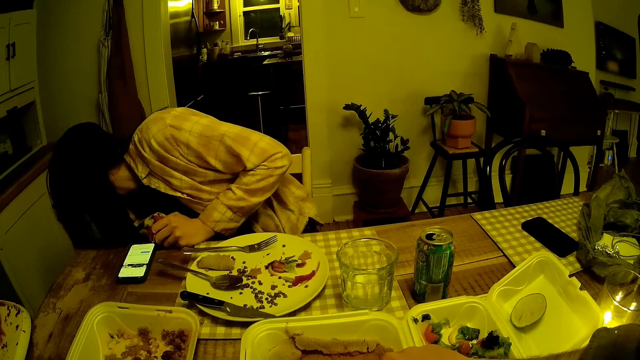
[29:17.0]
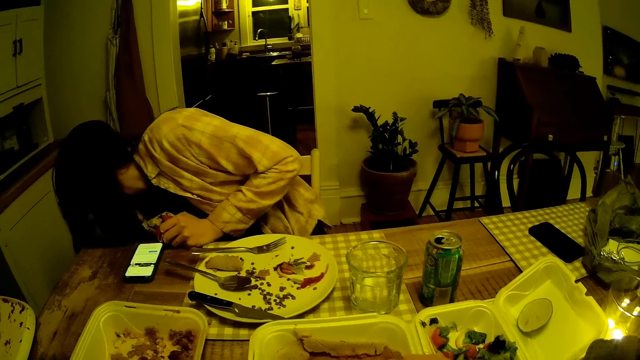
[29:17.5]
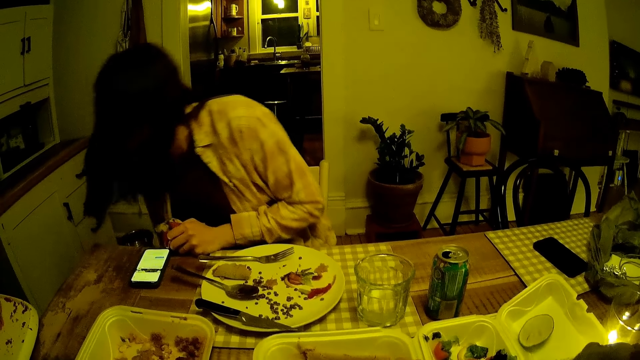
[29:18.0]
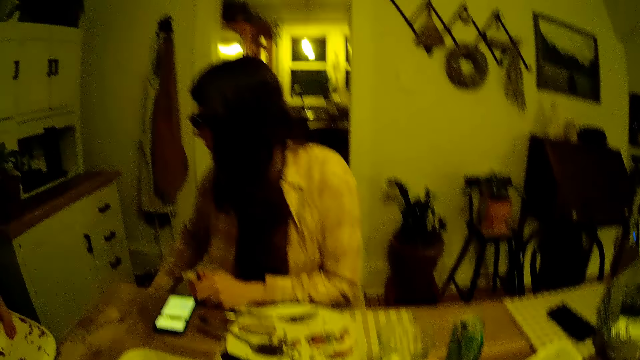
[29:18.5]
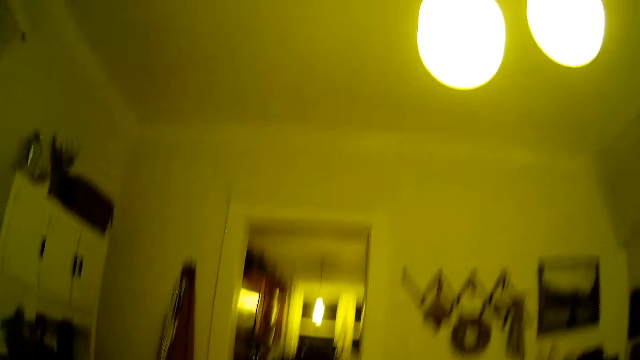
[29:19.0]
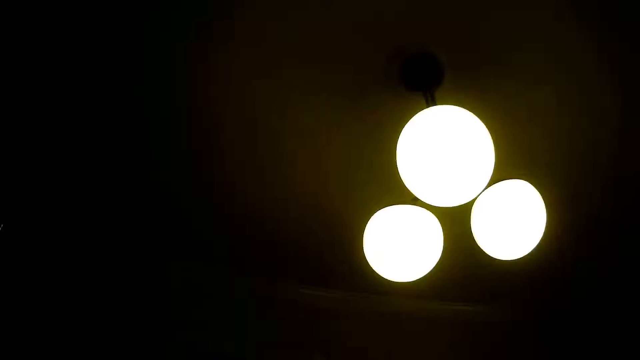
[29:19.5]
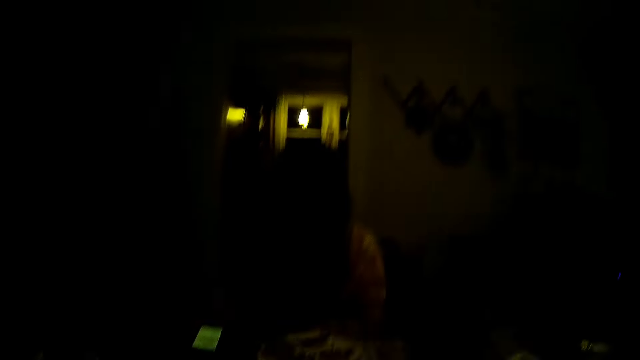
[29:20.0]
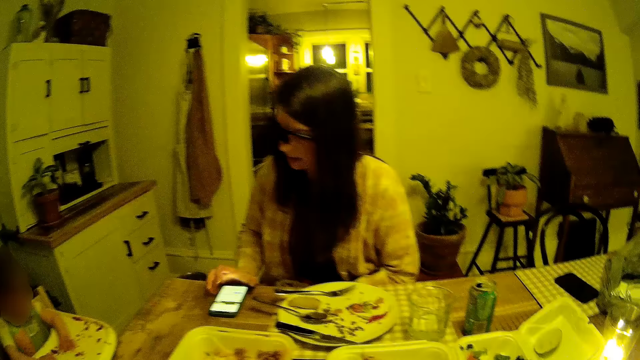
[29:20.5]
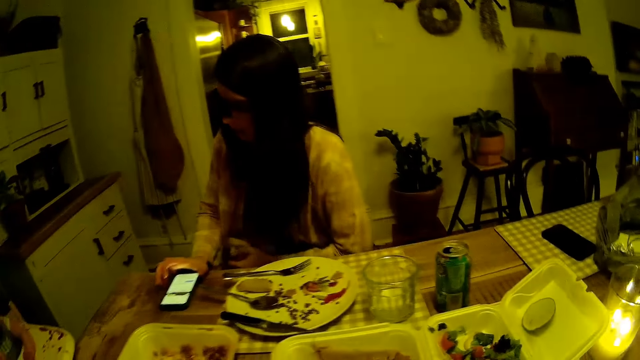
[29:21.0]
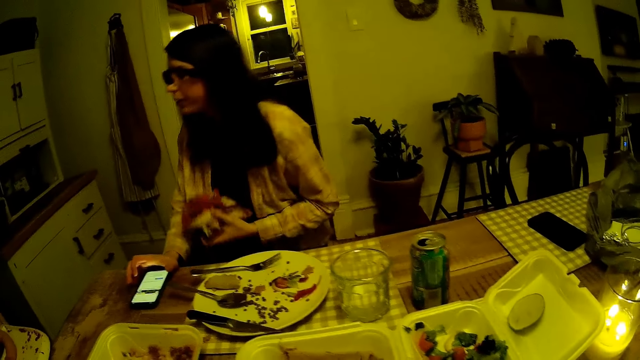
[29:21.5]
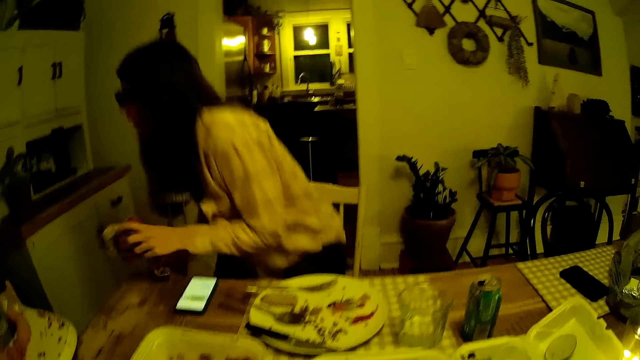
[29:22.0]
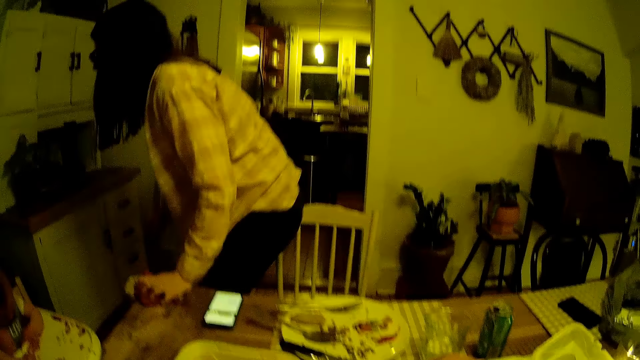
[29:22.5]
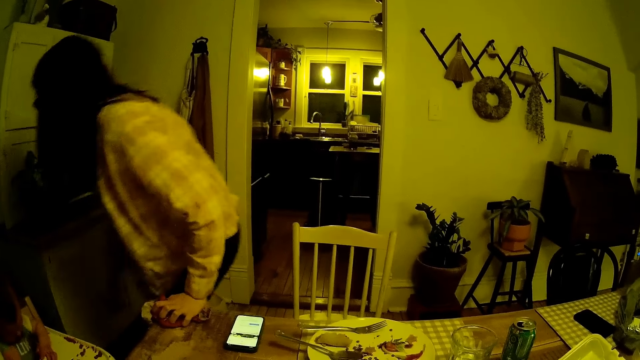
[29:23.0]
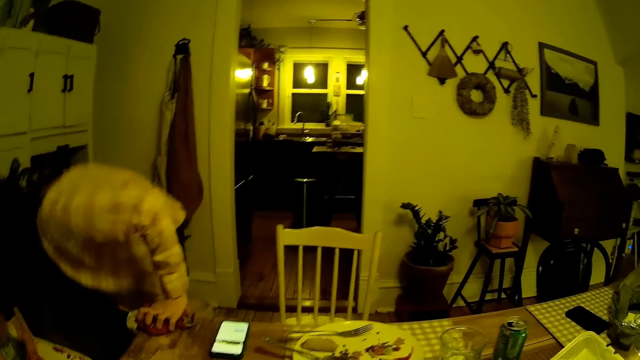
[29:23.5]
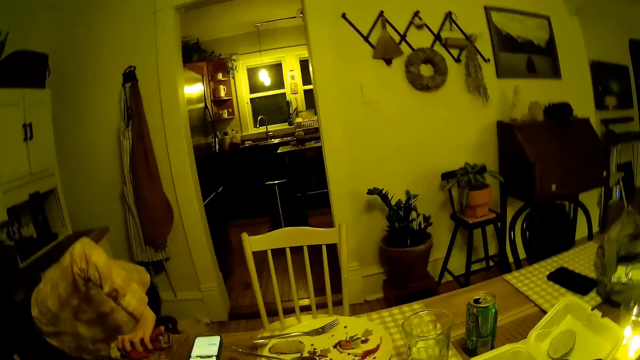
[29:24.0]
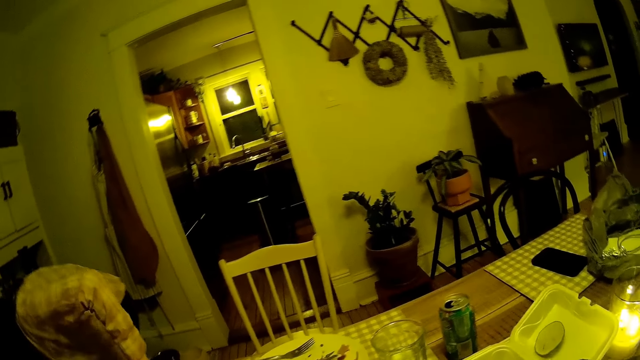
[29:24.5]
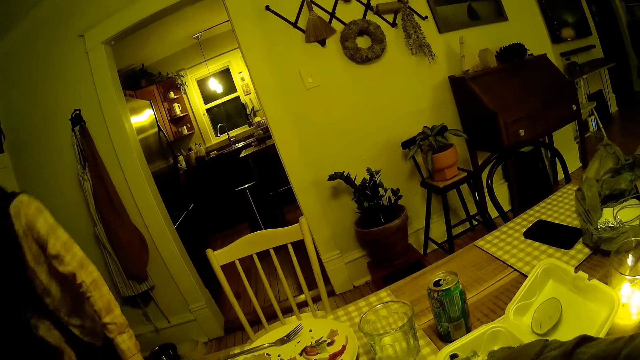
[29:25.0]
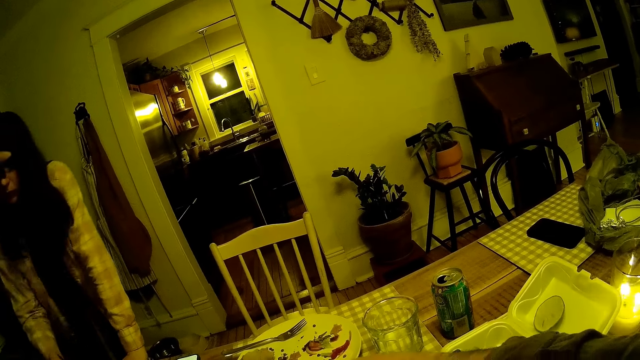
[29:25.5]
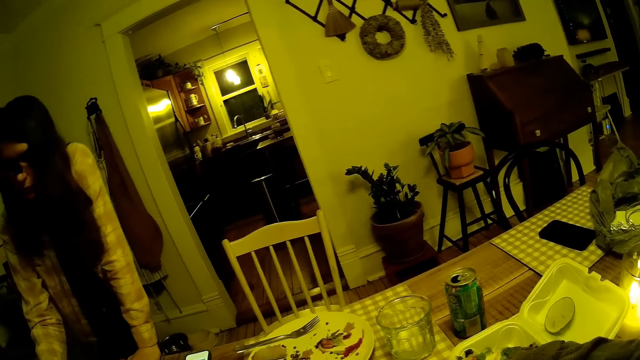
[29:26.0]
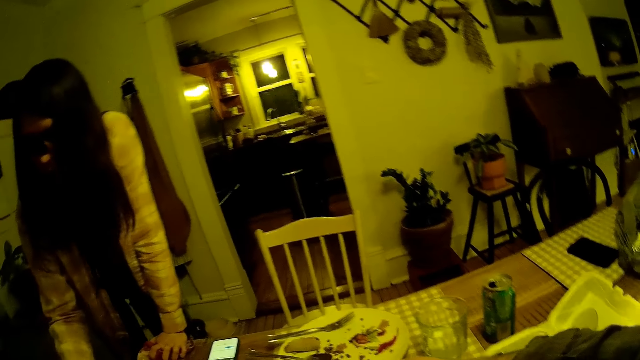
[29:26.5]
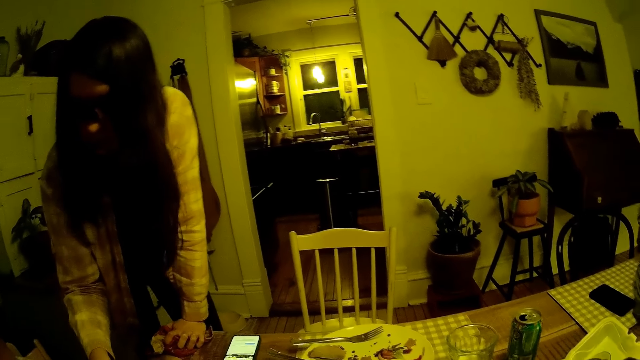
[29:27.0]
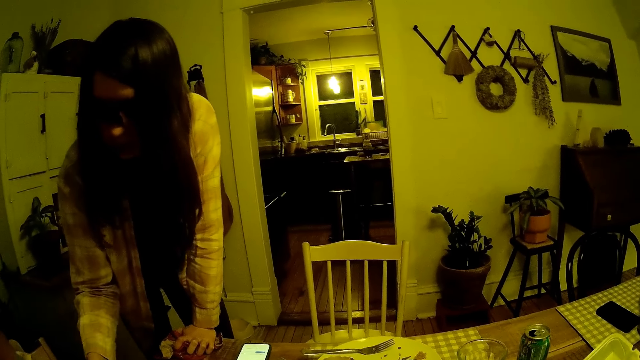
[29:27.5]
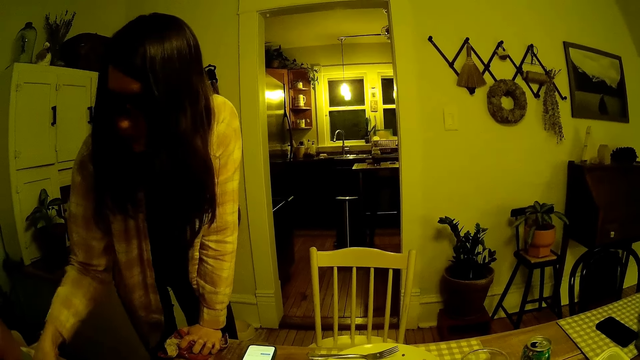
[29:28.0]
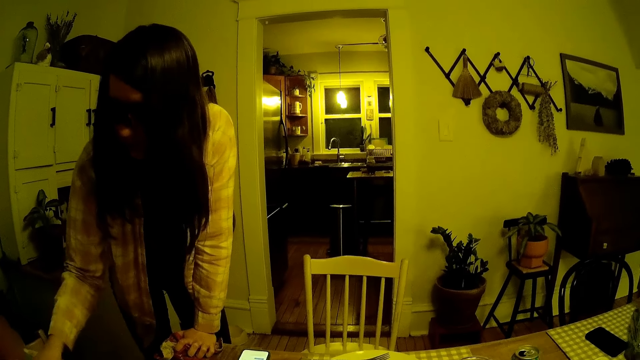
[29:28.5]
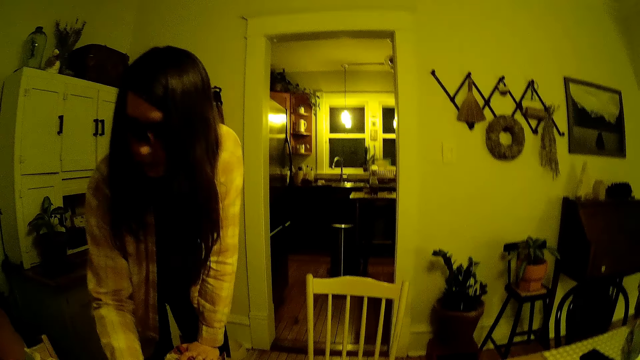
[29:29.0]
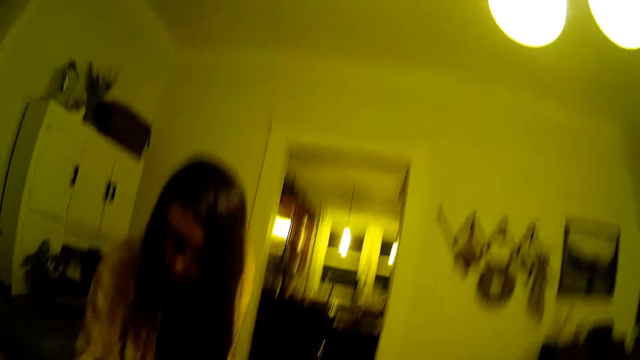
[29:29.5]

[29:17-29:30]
The woman touches the phone on the table with her right hand. She stands up from her seat, rests her left hand with the napkin on the table and bends to the floor. She interacts with the baby.

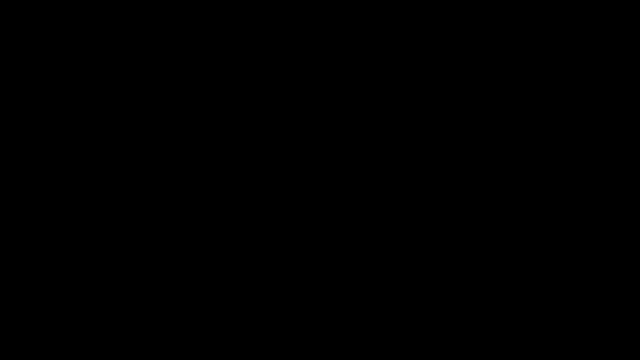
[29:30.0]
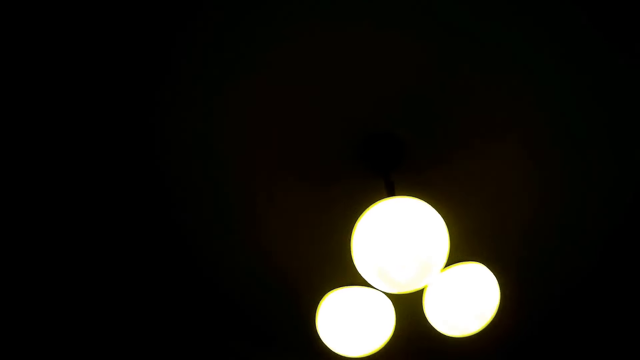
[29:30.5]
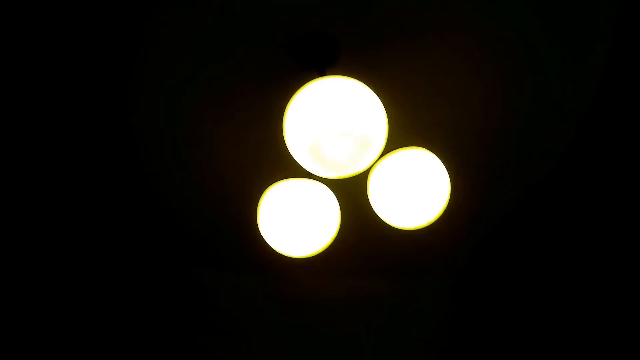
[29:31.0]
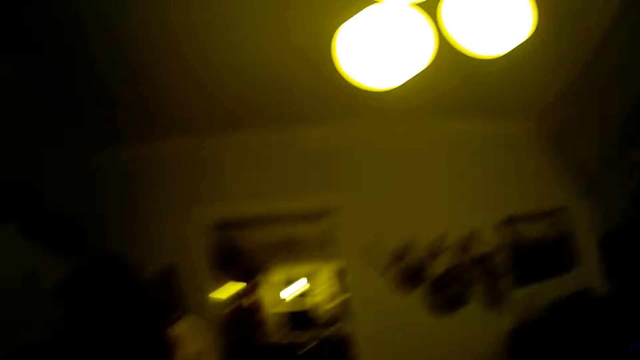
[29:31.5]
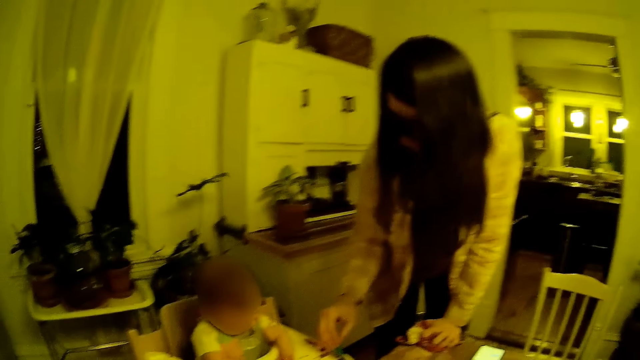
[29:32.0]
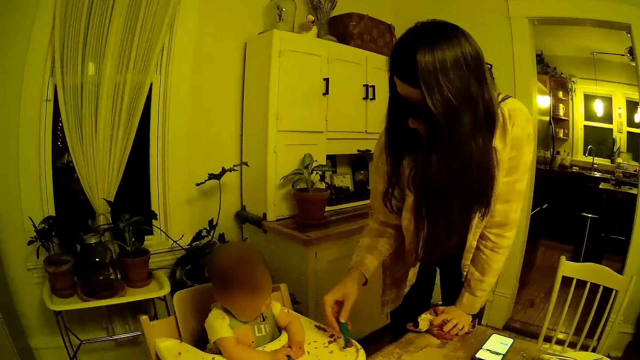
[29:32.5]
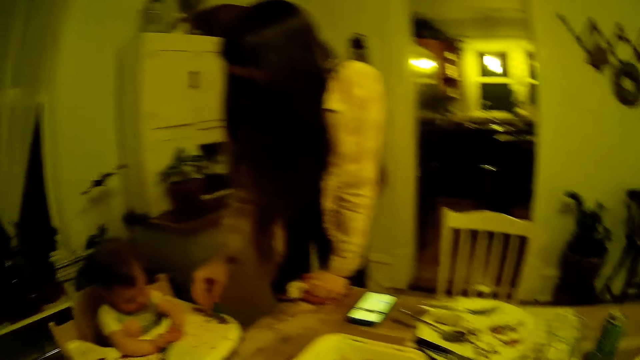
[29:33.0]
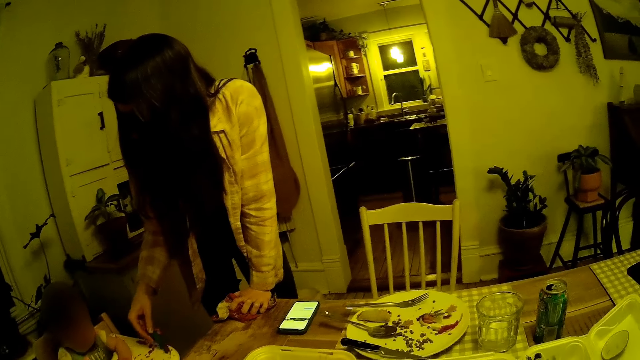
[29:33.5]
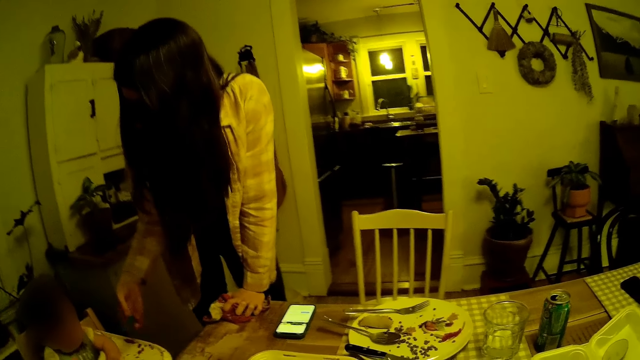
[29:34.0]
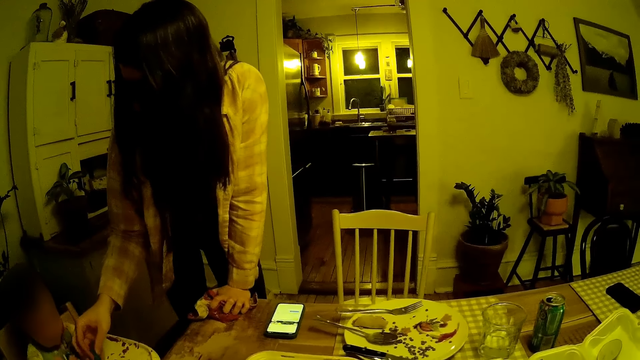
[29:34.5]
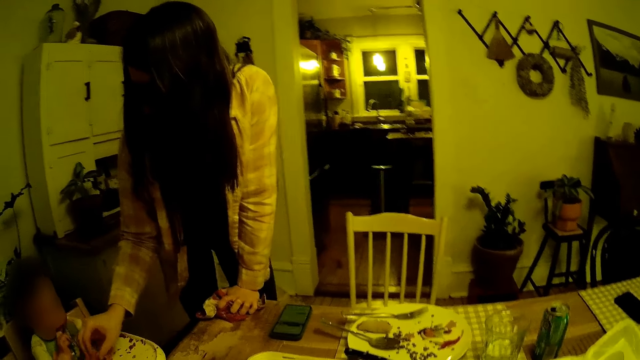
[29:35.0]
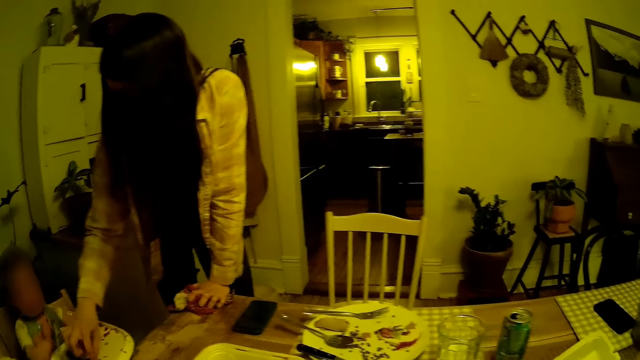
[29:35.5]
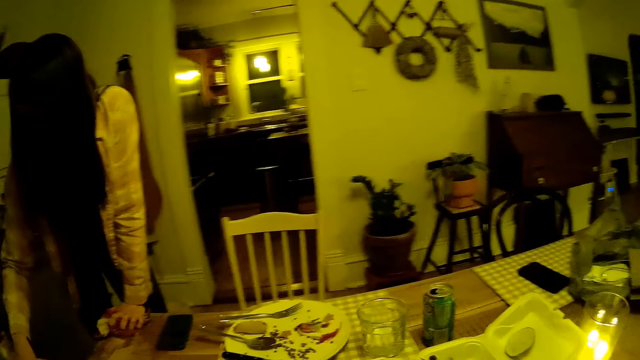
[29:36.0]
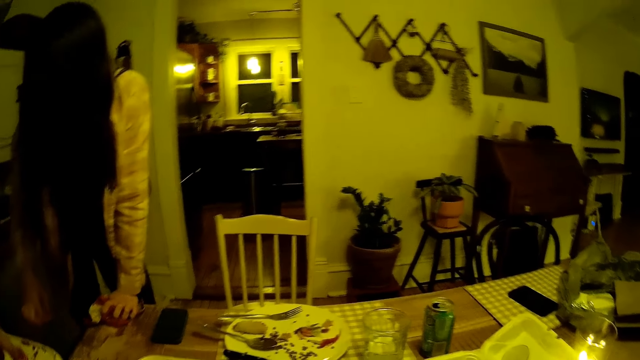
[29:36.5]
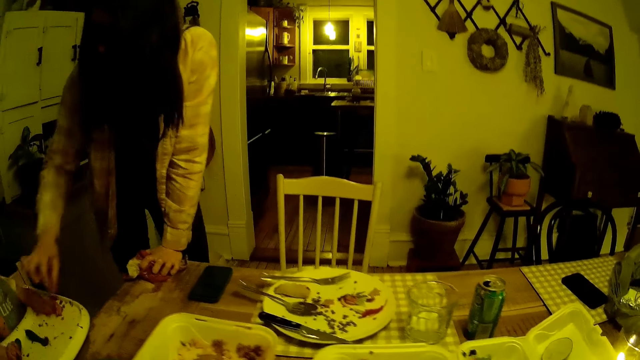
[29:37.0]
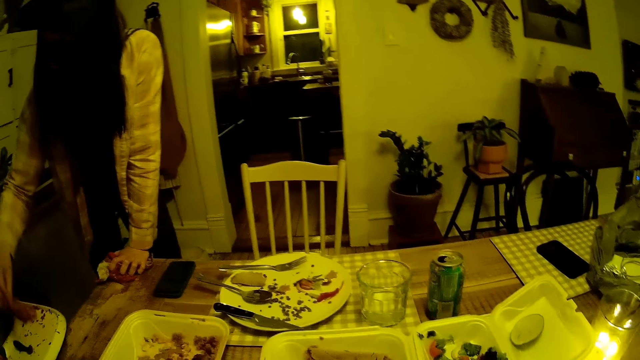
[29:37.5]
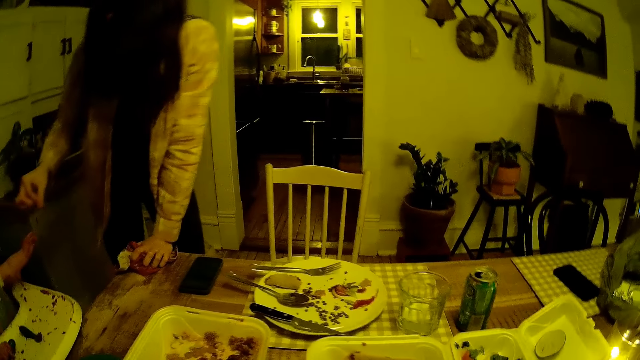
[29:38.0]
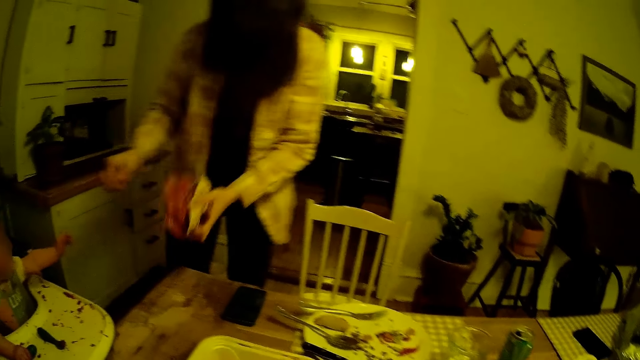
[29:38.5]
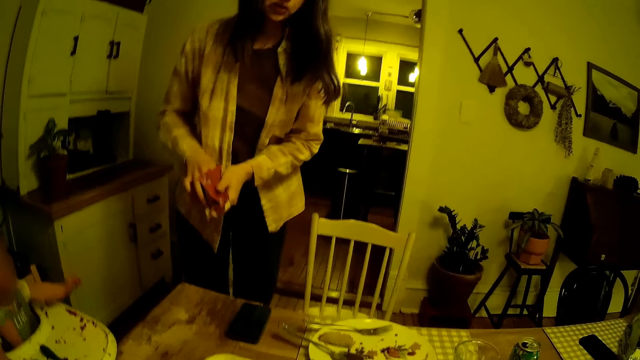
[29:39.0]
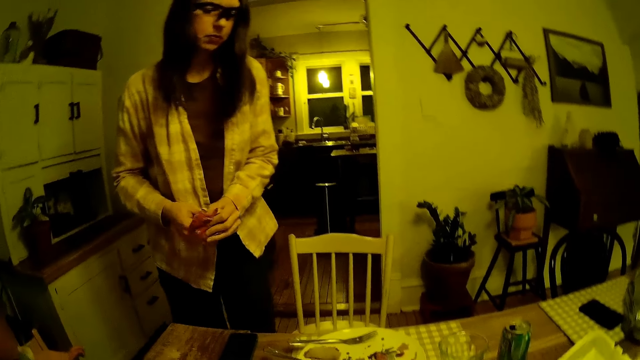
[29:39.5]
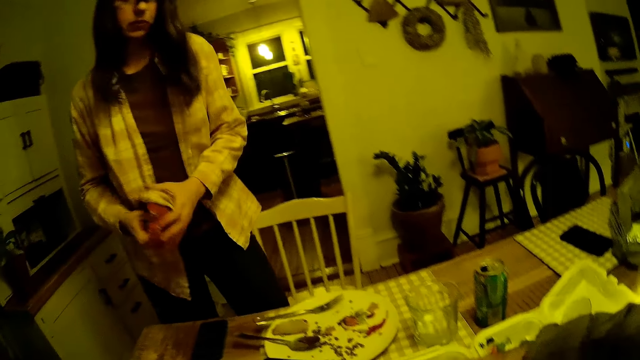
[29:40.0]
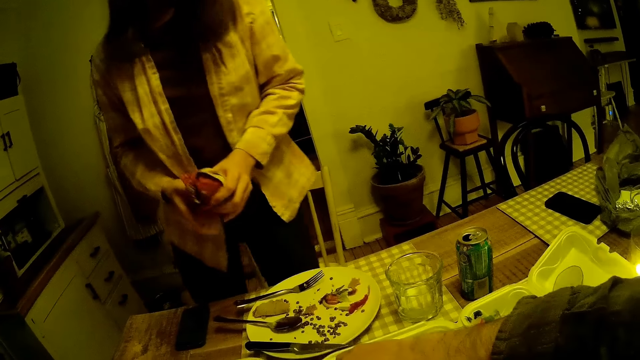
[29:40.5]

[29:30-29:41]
The woman takes the food on the baby seat with the baby spoon. She cleans her right hand with the napkin in her left hand.
